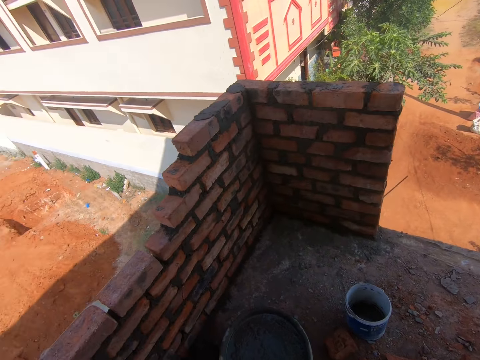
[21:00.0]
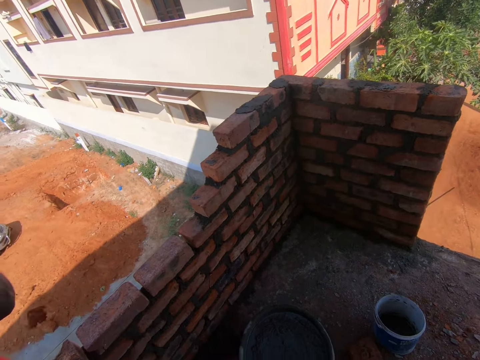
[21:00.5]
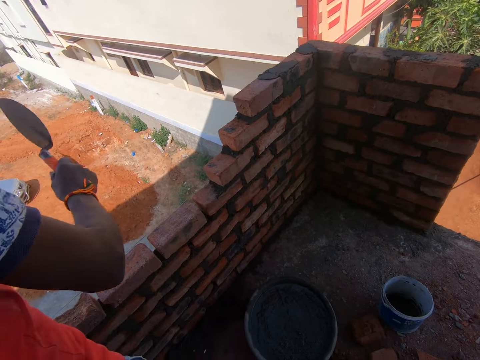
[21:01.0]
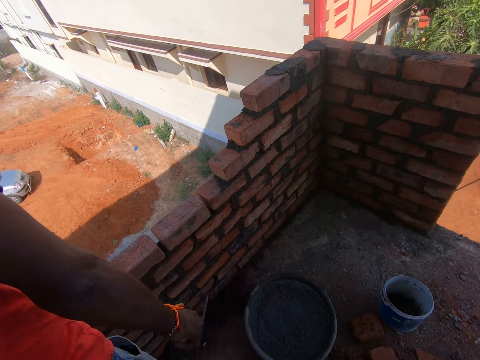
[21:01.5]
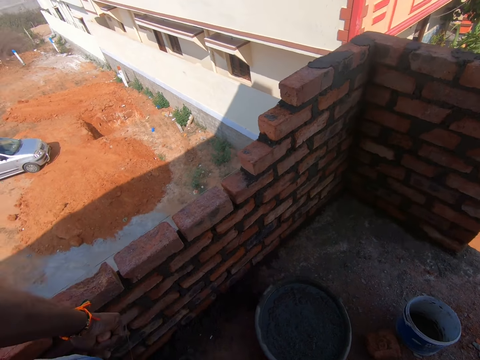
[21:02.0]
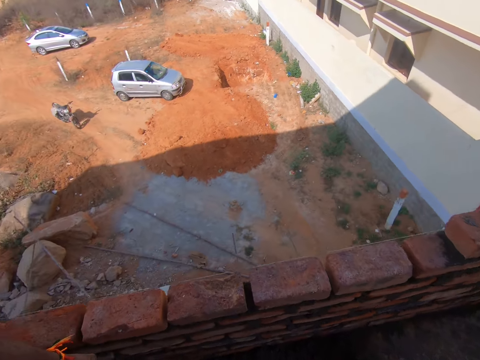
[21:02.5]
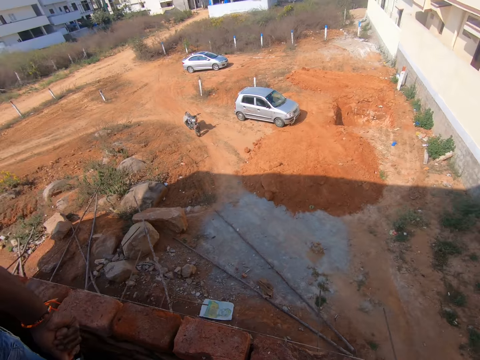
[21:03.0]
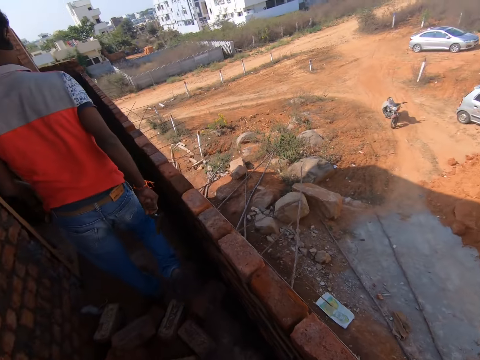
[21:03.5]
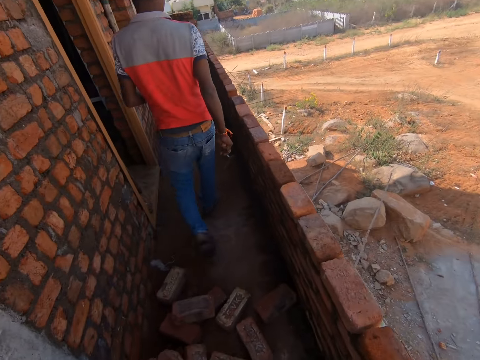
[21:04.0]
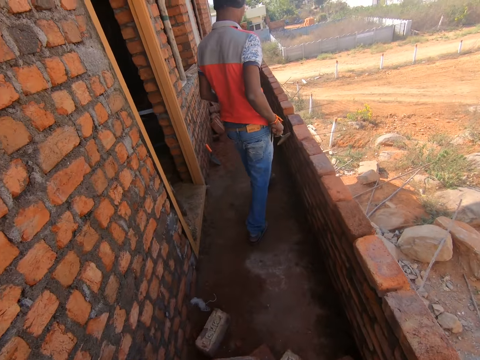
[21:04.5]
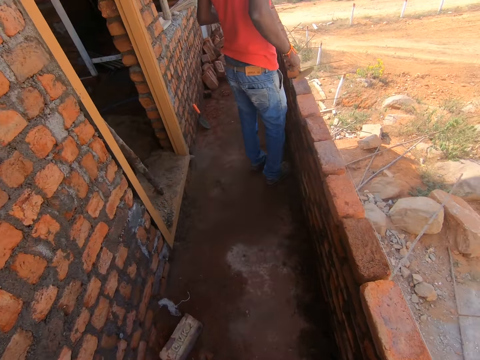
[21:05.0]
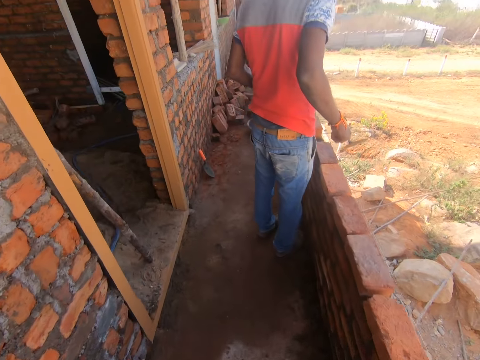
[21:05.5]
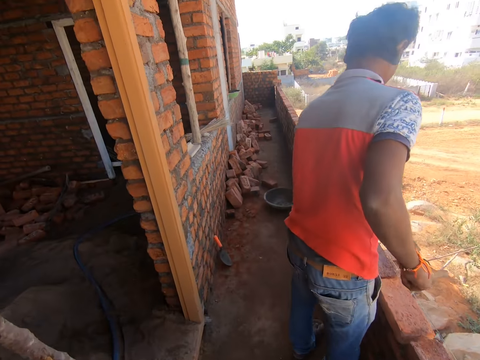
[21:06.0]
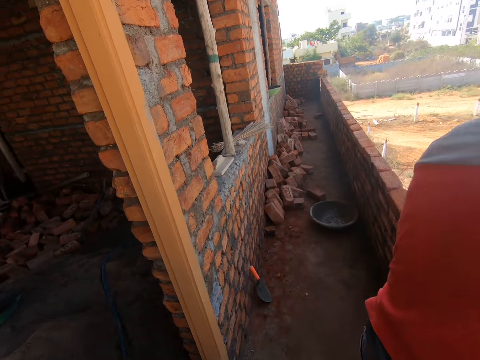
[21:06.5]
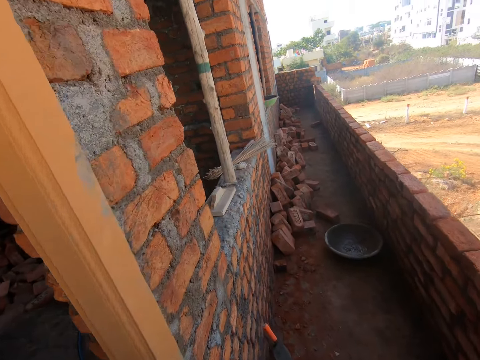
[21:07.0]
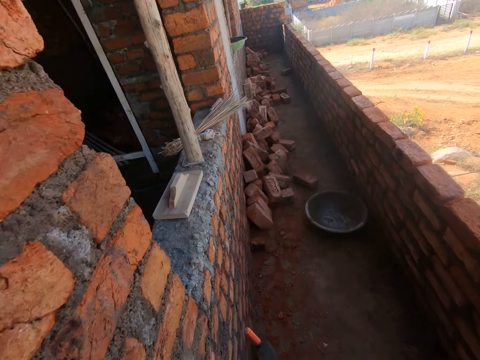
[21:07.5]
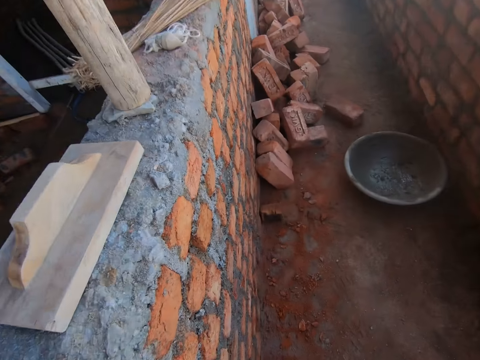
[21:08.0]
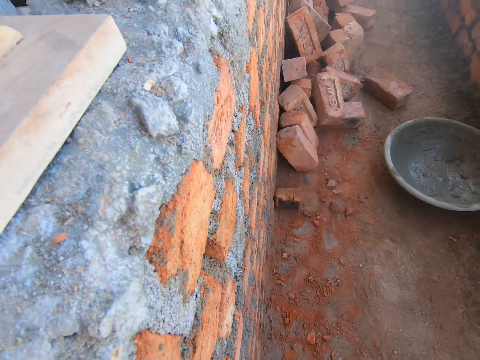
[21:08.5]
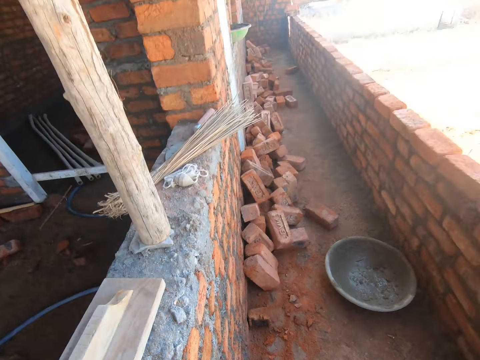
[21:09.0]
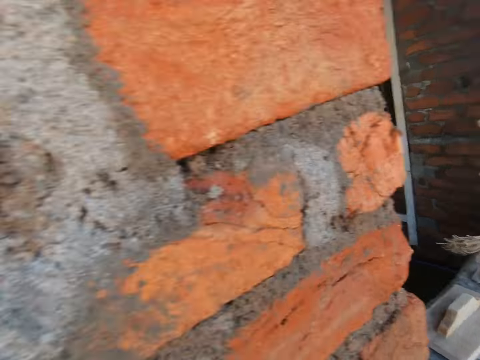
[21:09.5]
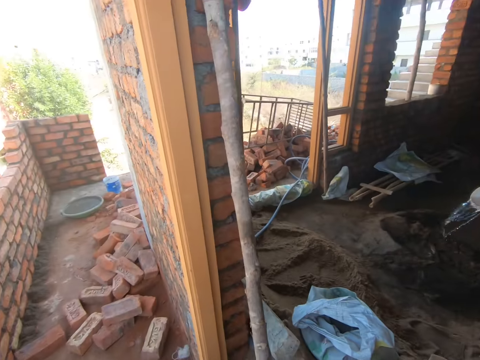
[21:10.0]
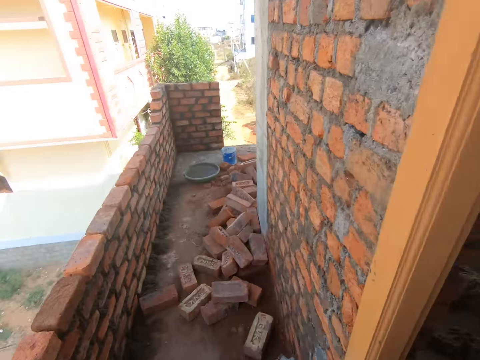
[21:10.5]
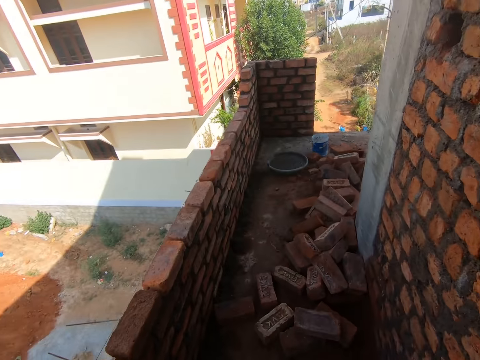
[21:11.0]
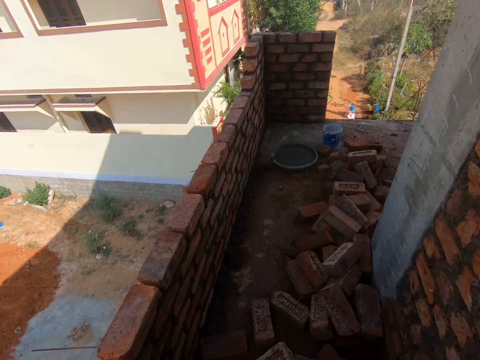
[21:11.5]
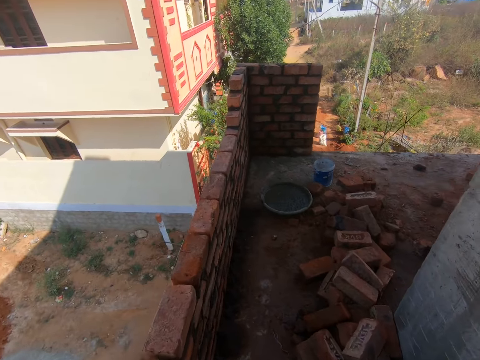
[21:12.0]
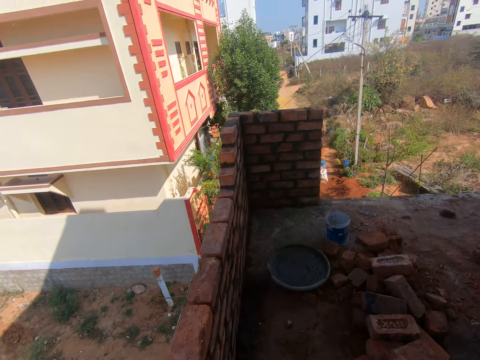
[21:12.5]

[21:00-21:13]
A person moves the hand. The person walks around. The camera wearer walks around. The first person stands beside the wall. Another person holds the bucket. The first person pours water on the mixture of cement and sand.

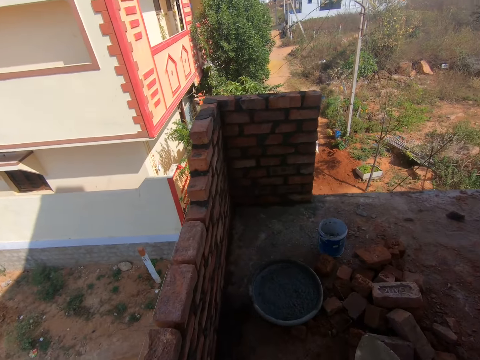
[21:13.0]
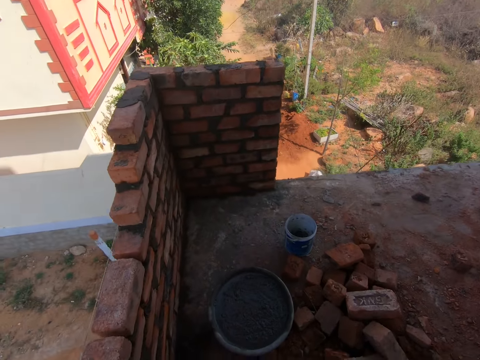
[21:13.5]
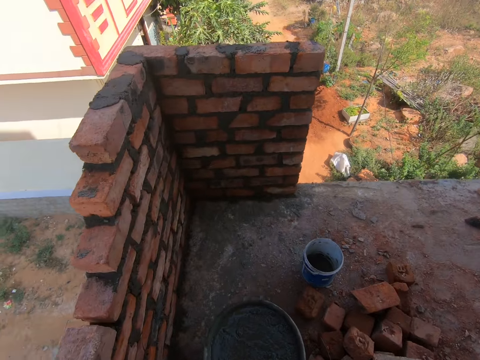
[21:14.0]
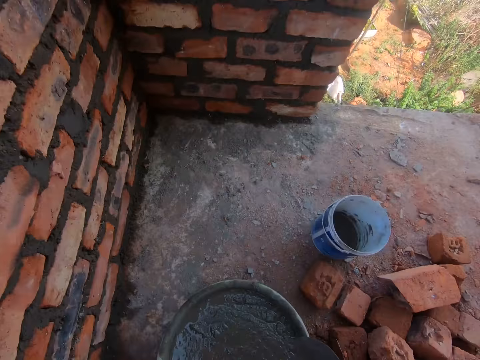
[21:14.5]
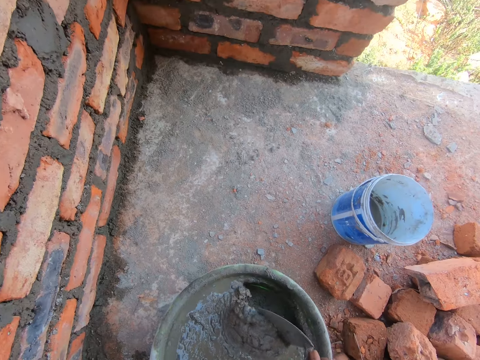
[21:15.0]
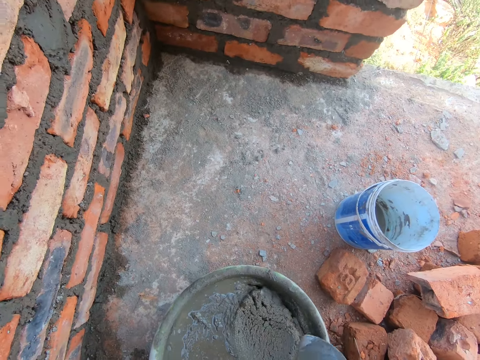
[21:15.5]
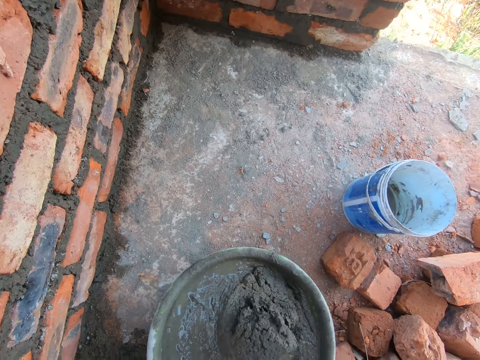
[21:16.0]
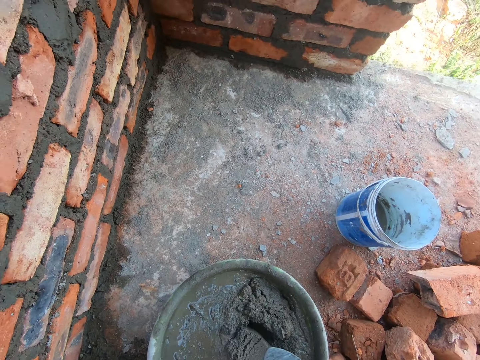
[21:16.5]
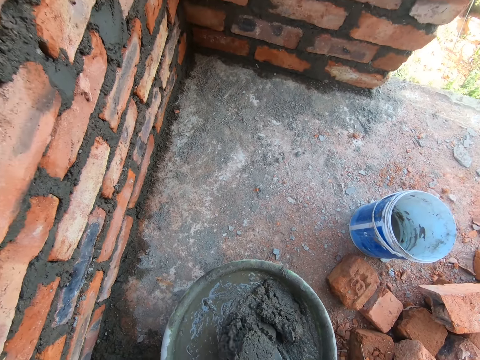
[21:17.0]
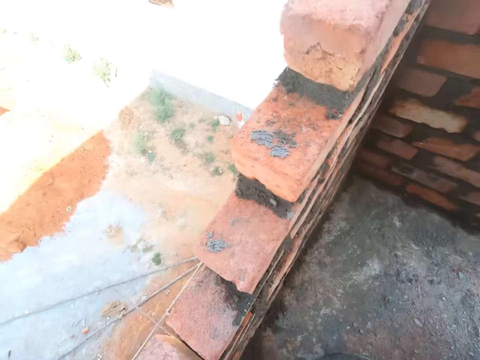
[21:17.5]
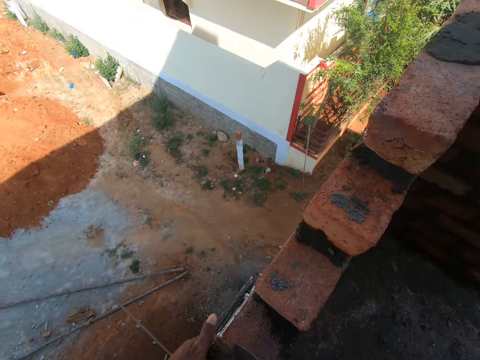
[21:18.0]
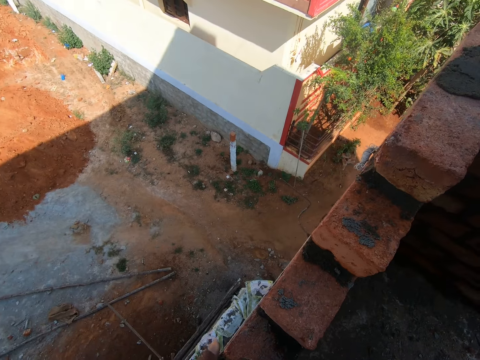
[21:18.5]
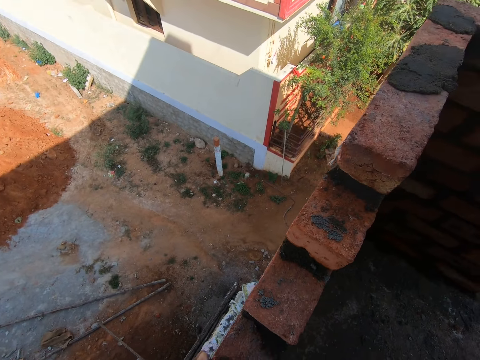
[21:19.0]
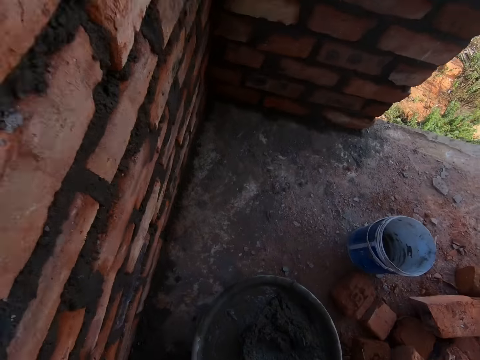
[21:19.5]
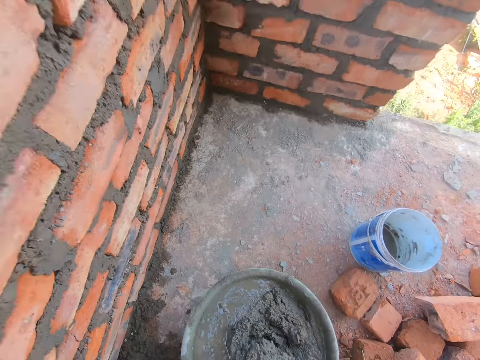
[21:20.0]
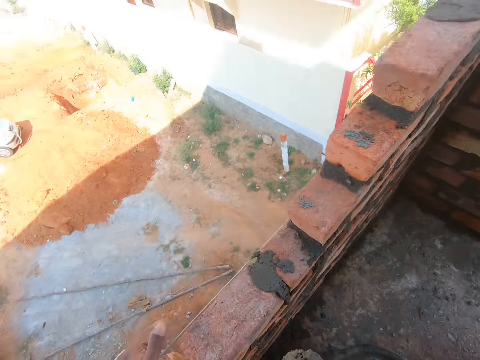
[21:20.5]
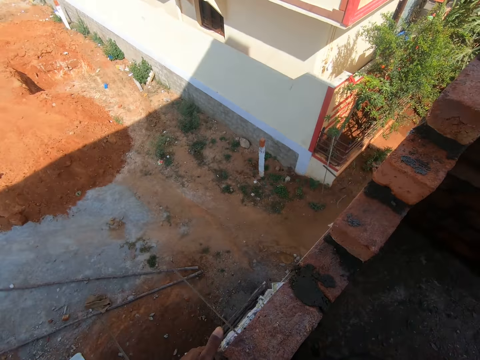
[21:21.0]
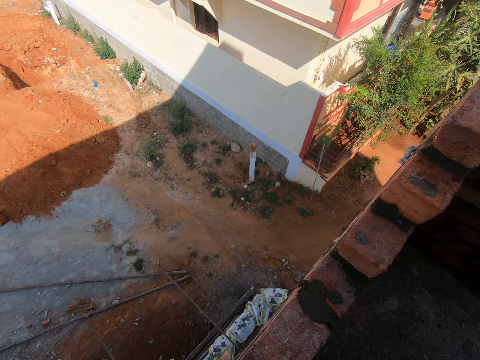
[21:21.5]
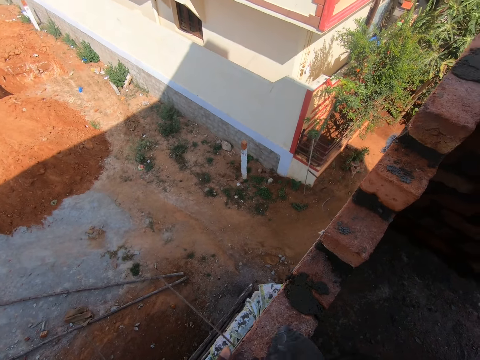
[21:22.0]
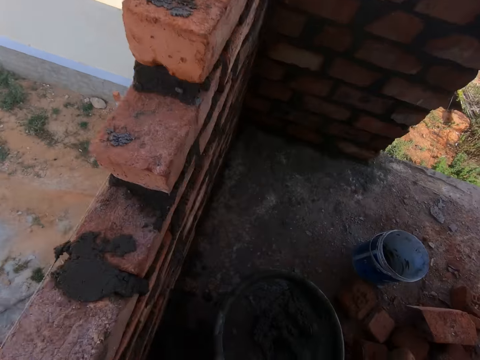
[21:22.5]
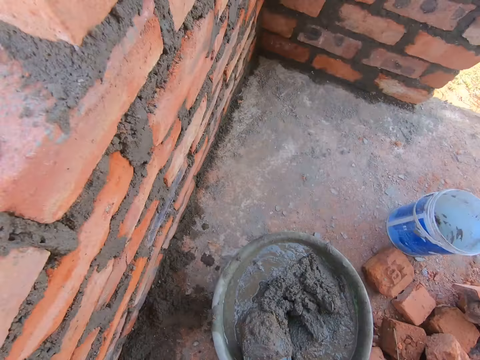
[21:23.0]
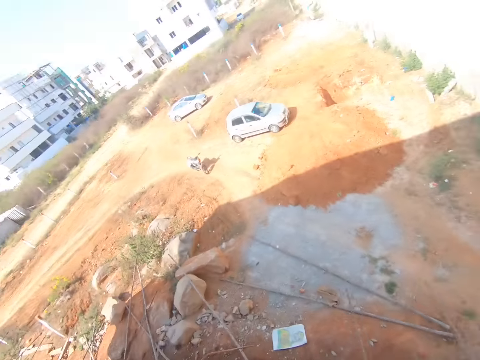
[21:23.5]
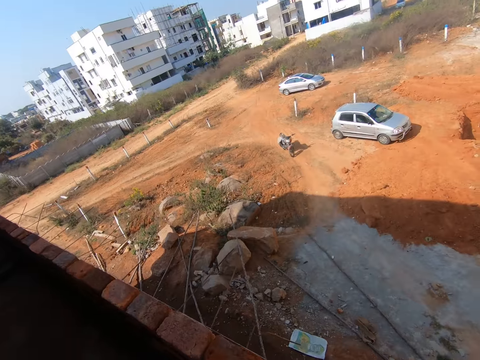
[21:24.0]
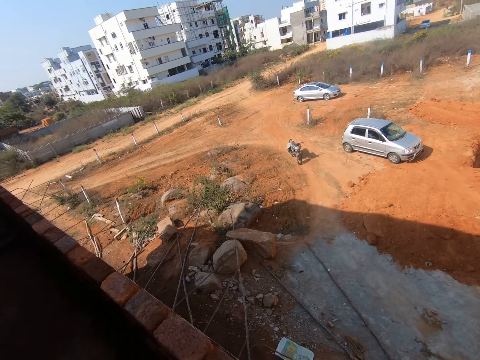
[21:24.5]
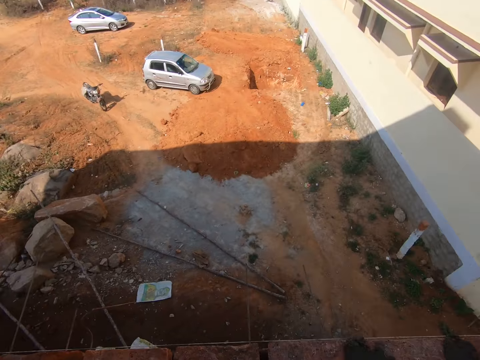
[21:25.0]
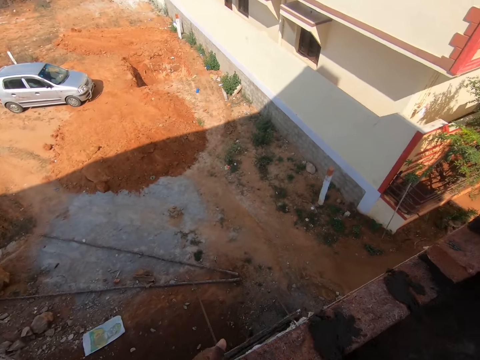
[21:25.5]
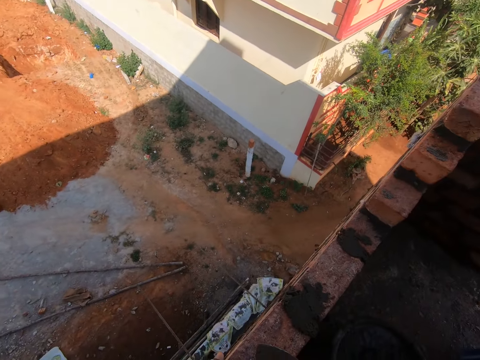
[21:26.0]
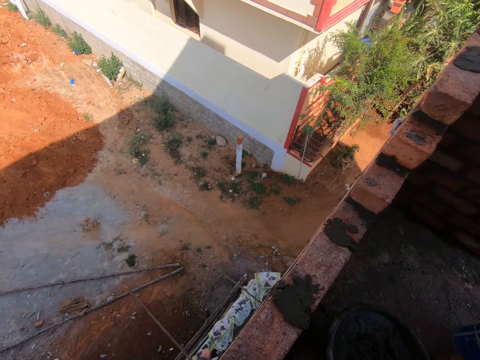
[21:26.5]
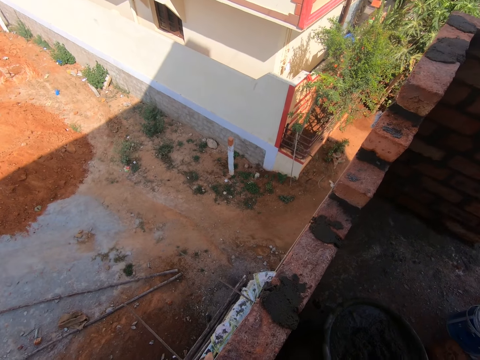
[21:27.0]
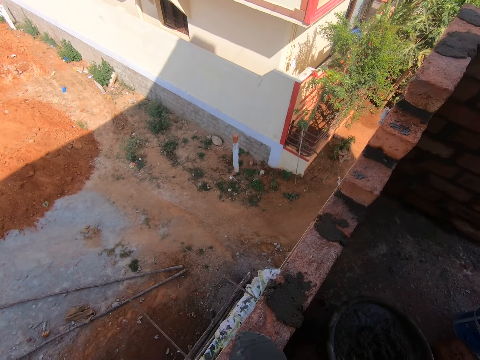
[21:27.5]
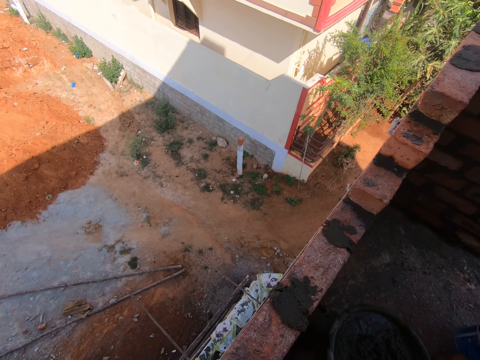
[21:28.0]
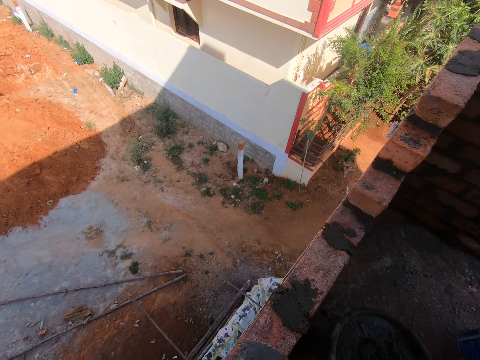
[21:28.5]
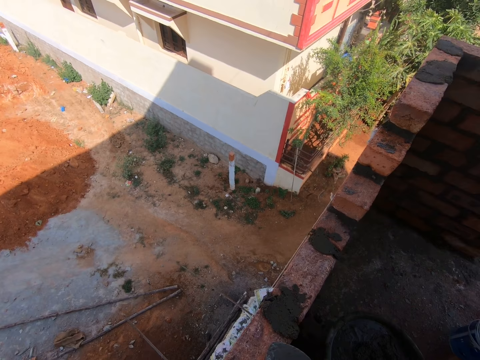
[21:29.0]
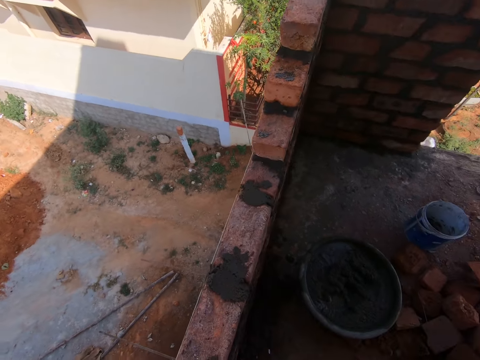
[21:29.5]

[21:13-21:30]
The camera wearer mixes the cement mixture or mortar in the basin. They scoop cement from the basin using a shovel. They put the mortar between the bricks. They scoop the mortar. They put the mortar between the bricks. They look around. They scoop cement from the basin using a shovel. They put the mortar between the bricks. They talk. They press the mortar between the bricks.
